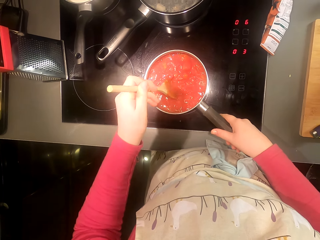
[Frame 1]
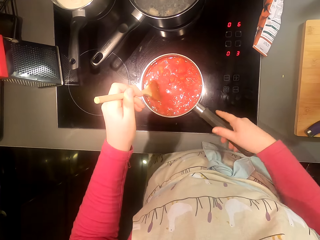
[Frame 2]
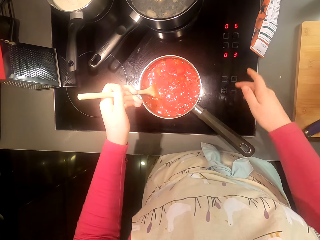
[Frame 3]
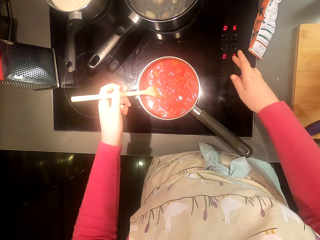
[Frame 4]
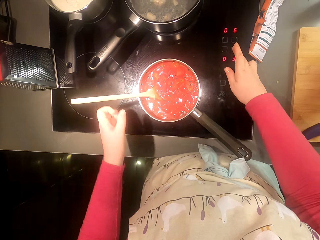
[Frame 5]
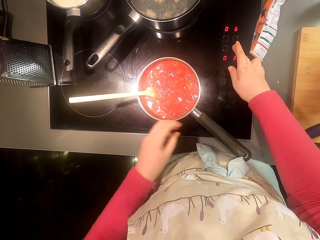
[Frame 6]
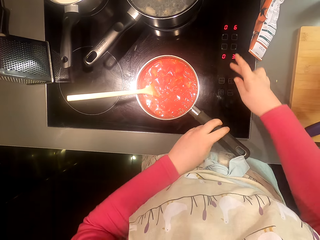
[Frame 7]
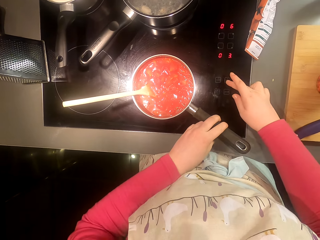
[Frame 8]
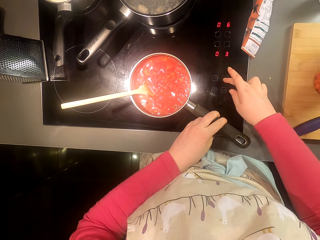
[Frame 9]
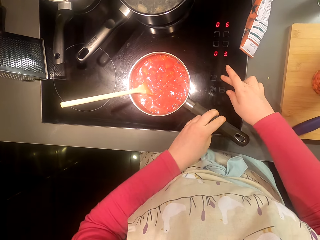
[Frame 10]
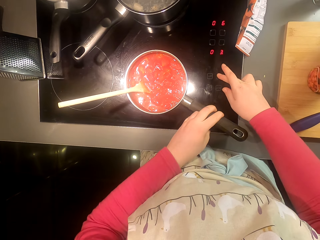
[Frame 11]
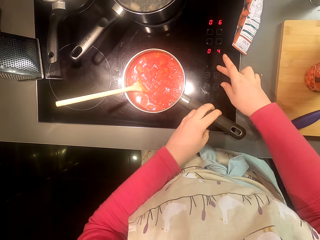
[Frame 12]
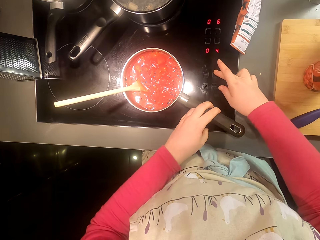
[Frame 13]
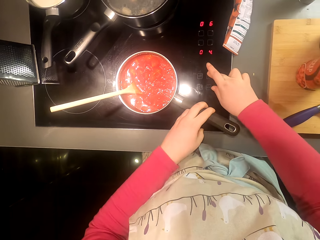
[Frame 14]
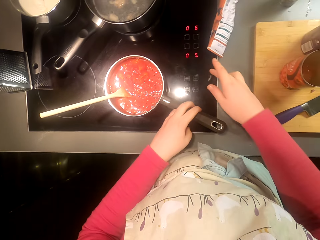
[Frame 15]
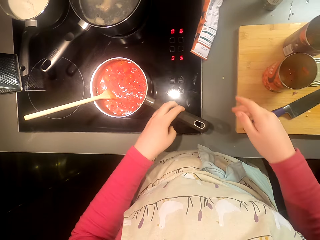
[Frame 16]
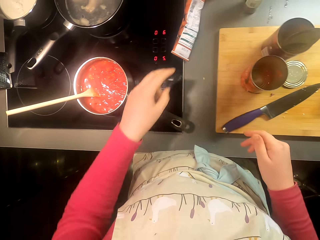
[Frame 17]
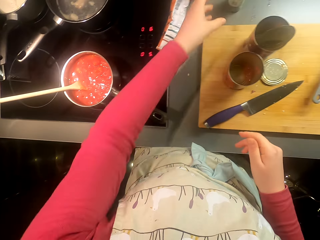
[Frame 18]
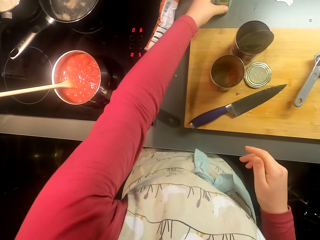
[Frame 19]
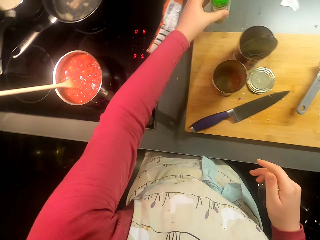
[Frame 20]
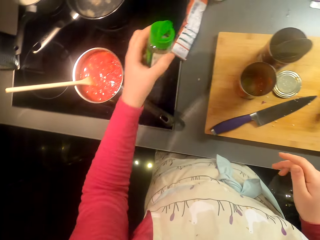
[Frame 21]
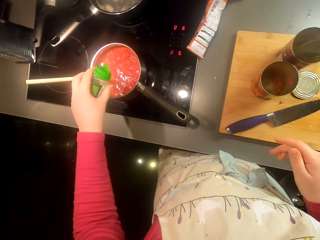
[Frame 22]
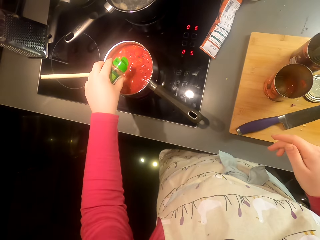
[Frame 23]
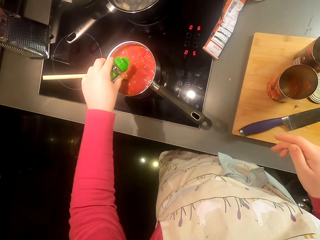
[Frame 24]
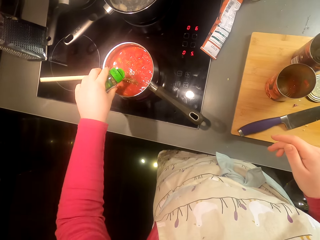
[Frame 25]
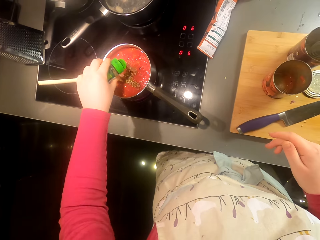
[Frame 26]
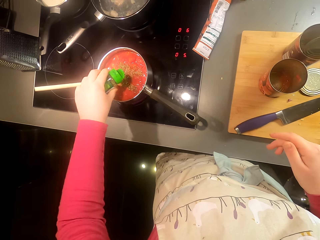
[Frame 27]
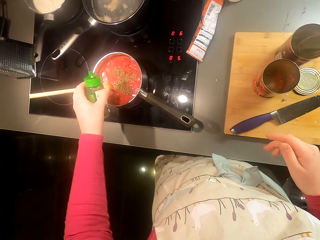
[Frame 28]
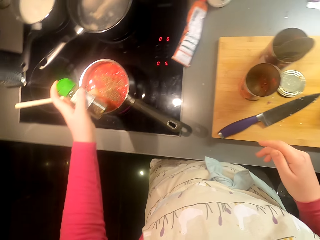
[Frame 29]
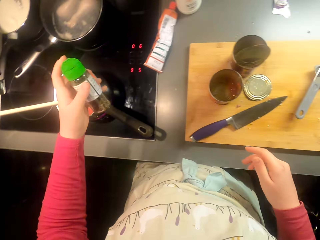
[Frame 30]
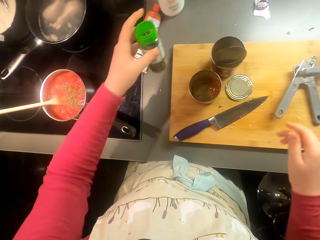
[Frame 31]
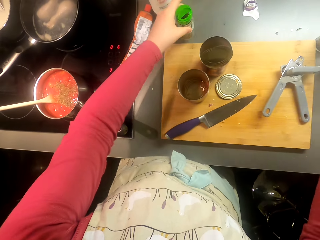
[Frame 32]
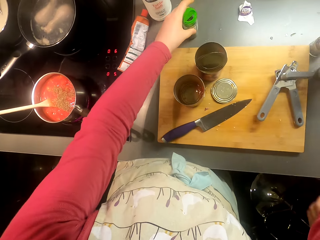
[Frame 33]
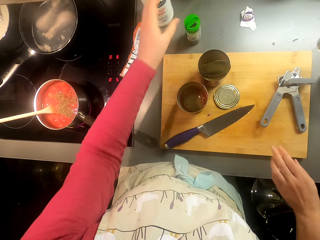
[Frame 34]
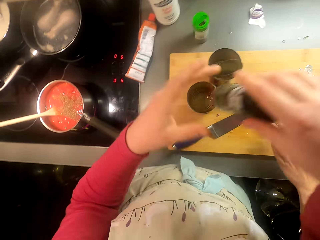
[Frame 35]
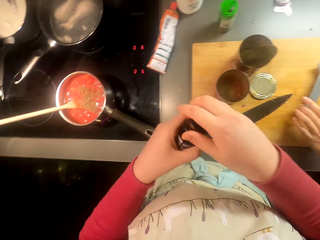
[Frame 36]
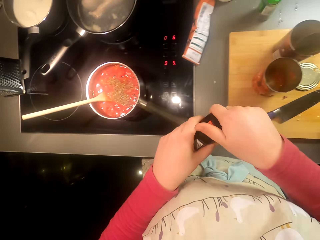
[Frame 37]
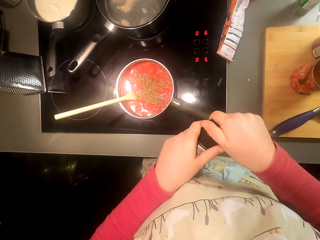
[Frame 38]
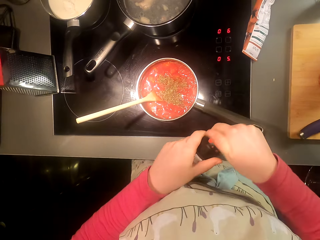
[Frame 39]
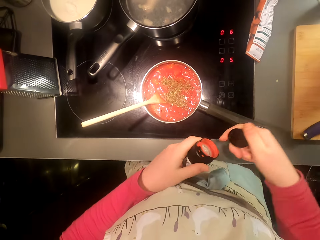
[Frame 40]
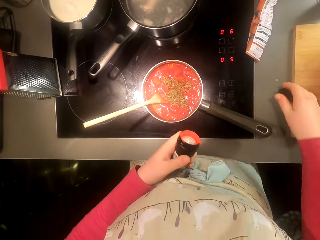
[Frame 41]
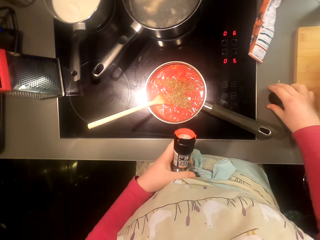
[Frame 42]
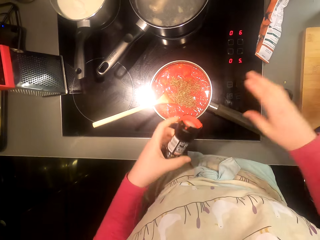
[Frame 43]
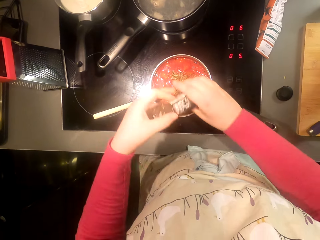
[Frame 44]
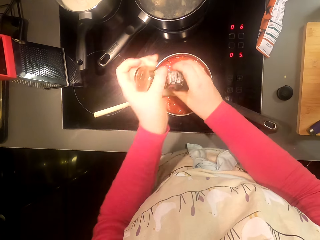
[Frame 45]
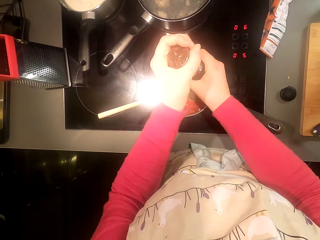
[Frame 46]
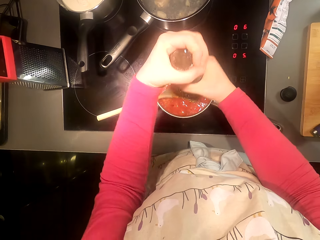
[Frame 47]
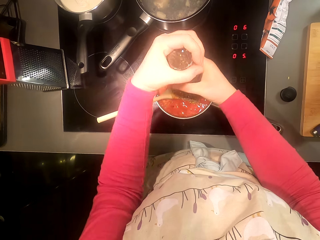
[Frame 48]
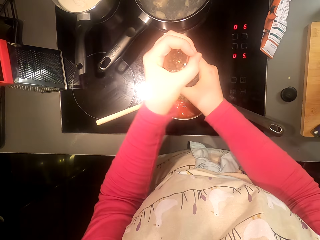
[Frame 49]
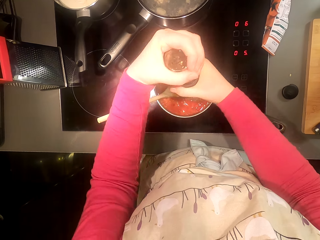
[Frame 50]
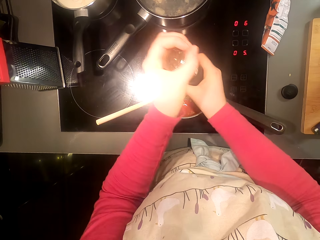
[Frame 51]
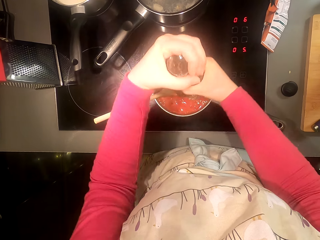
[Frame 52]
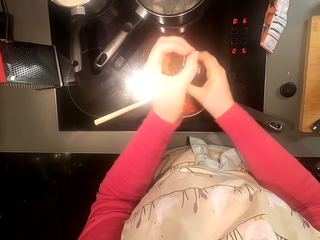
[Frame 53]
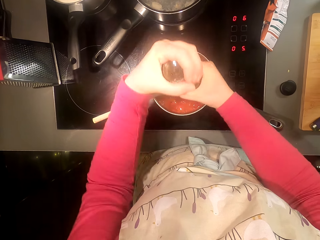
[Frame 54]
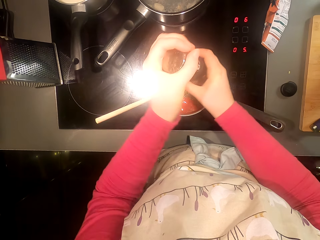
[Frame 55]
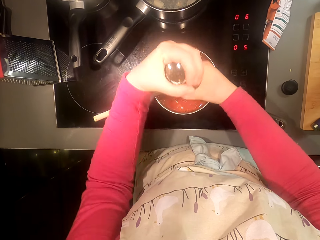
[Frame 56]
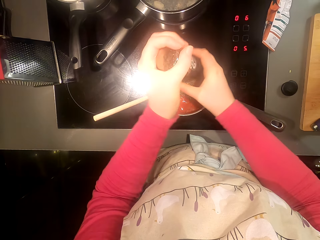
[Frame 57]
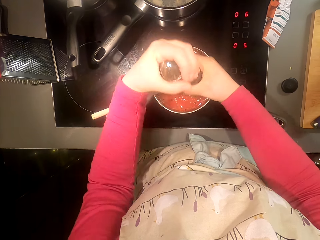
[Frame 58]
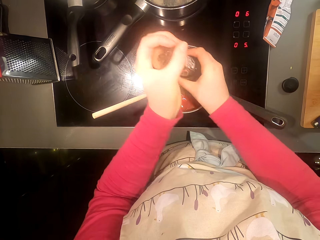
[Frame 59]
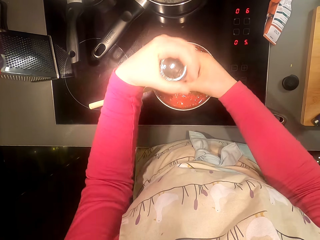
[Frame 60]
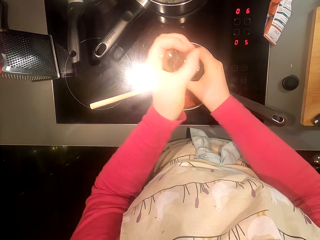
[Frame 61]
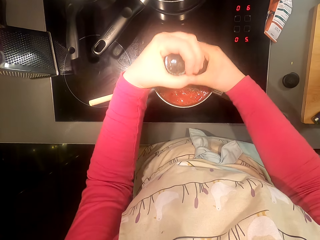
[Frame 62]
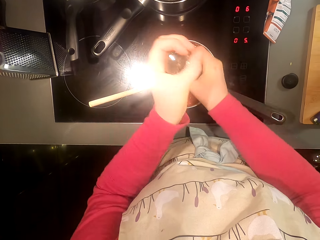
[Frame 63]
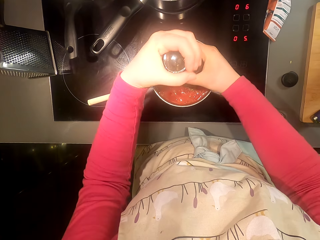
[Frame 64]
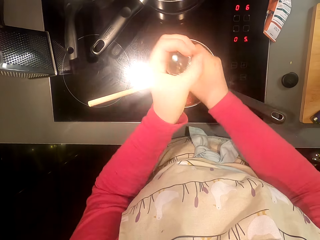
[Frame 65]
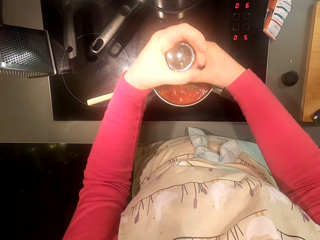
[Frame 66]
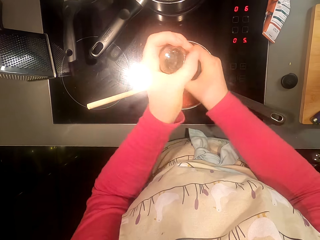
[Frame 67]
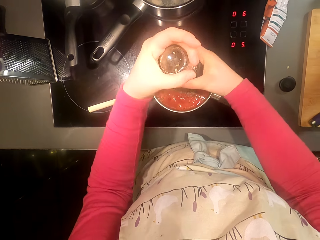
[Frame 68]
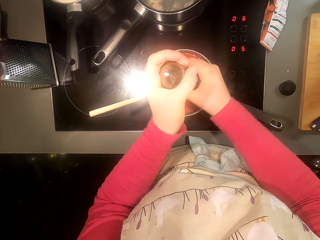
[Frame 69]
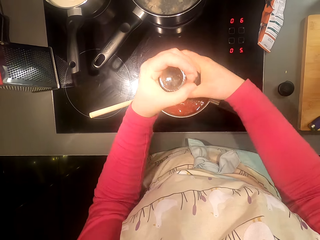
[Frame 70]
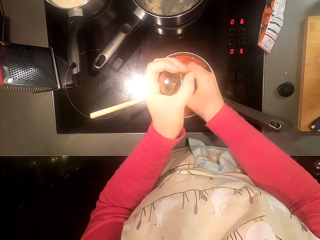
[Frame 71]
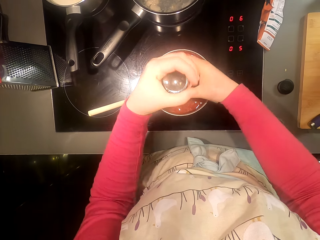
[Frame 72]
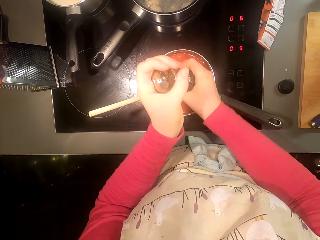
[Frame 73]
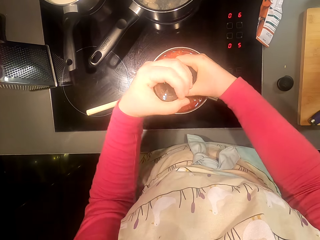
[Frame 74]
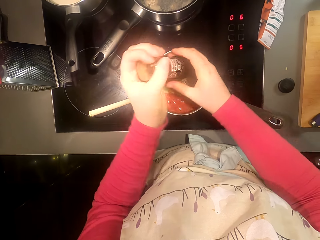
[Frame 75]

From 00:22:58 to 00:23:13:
The camera wearer operates the cooker. They pick up a spice bottle and put something in the pan. They put the bottle on the kitchen area. They open the bottle and put something in the pan. They talk to someone.

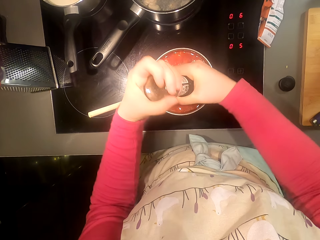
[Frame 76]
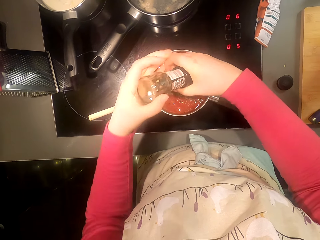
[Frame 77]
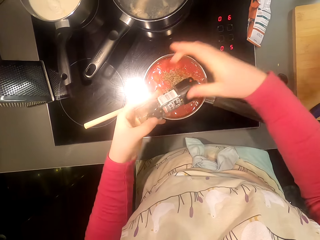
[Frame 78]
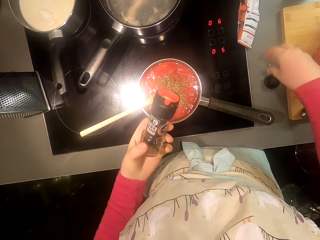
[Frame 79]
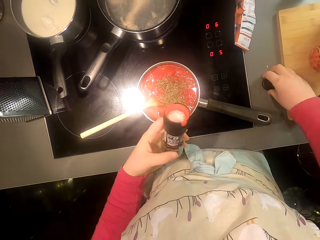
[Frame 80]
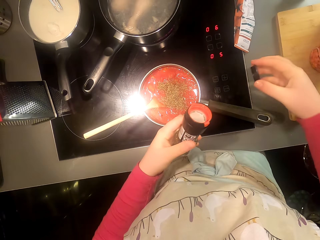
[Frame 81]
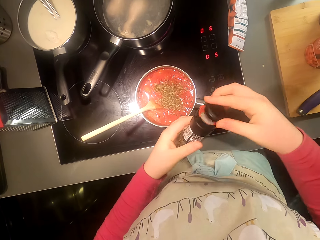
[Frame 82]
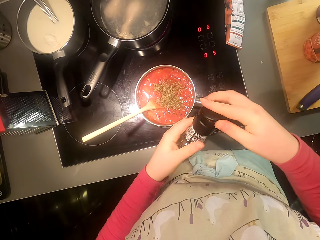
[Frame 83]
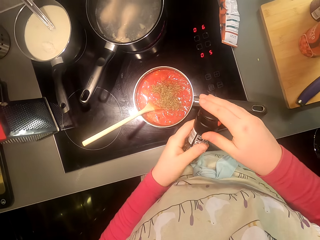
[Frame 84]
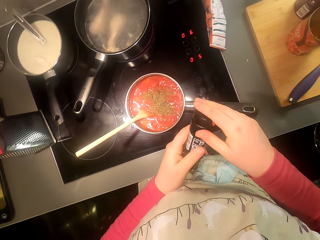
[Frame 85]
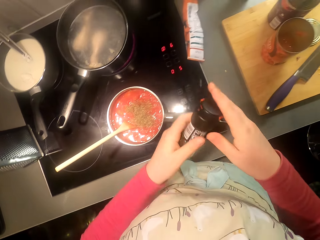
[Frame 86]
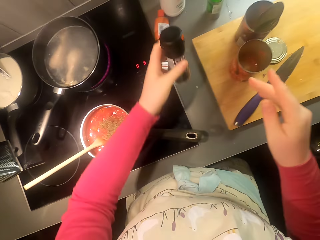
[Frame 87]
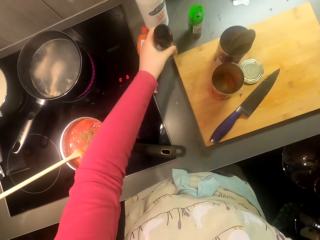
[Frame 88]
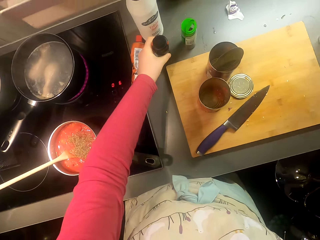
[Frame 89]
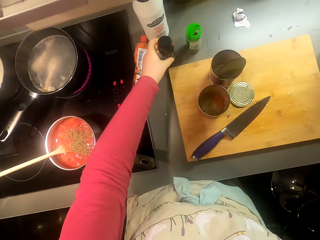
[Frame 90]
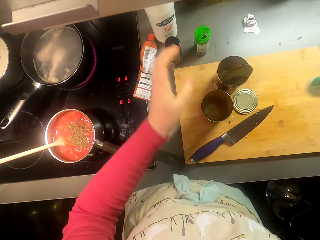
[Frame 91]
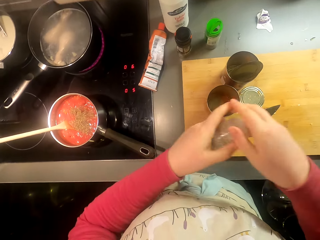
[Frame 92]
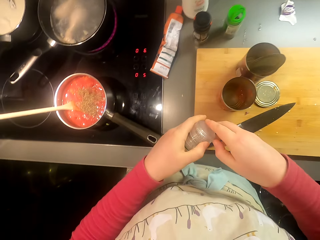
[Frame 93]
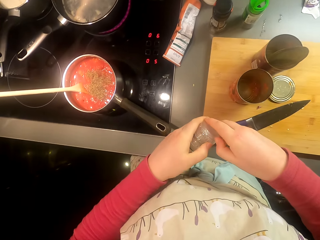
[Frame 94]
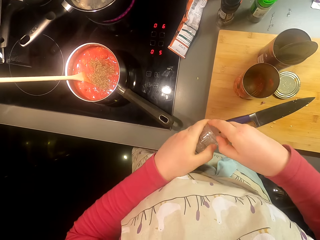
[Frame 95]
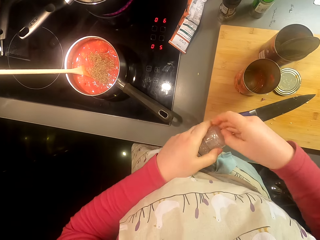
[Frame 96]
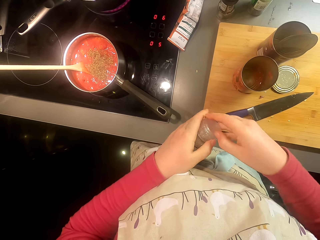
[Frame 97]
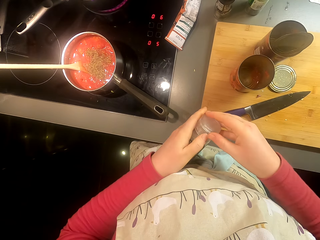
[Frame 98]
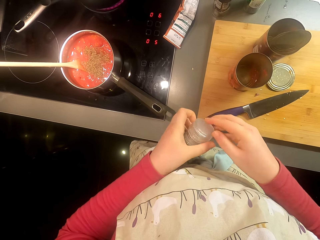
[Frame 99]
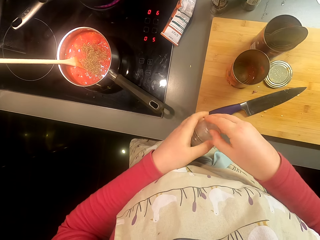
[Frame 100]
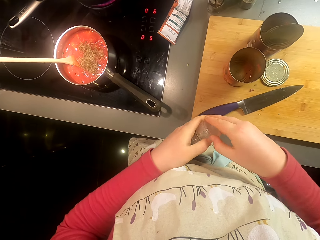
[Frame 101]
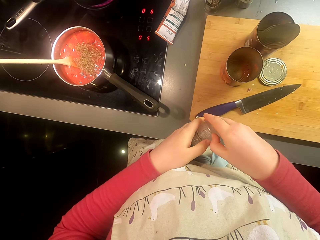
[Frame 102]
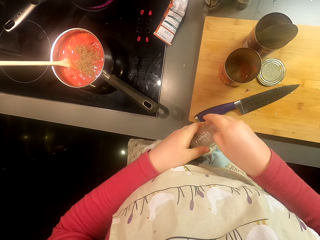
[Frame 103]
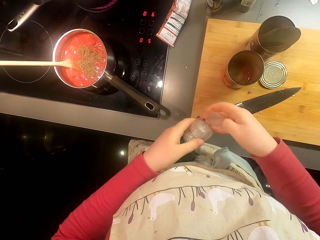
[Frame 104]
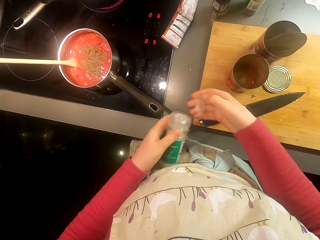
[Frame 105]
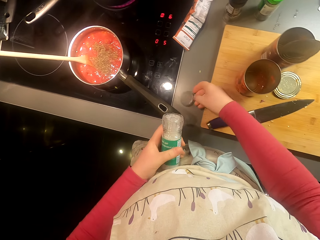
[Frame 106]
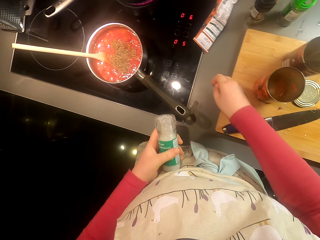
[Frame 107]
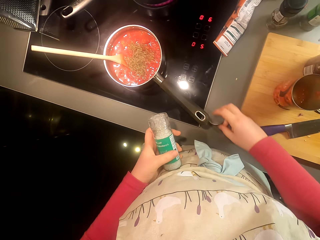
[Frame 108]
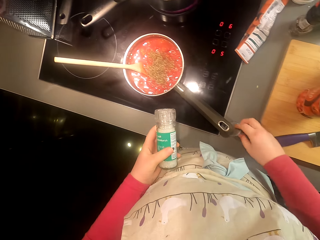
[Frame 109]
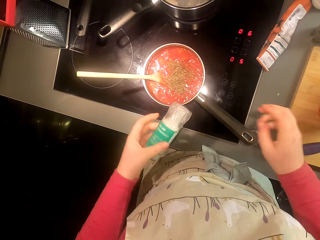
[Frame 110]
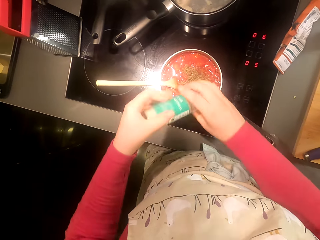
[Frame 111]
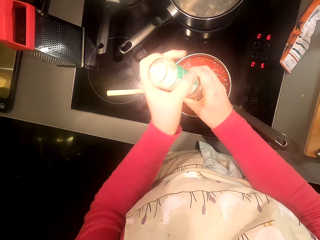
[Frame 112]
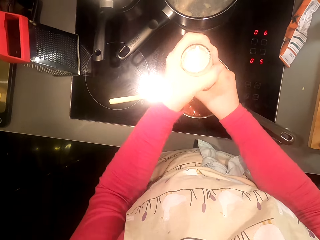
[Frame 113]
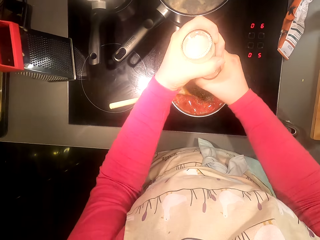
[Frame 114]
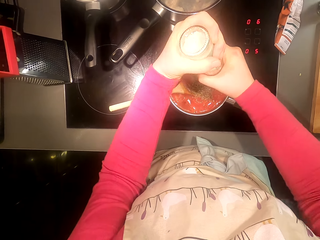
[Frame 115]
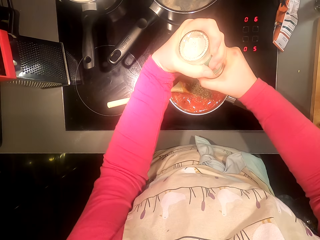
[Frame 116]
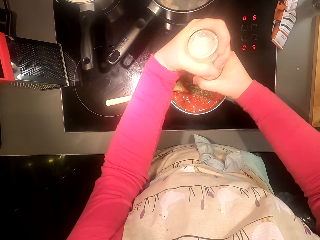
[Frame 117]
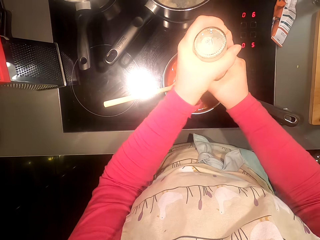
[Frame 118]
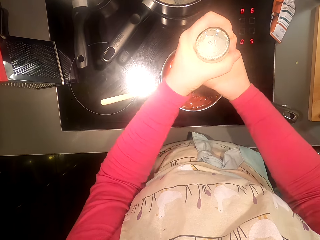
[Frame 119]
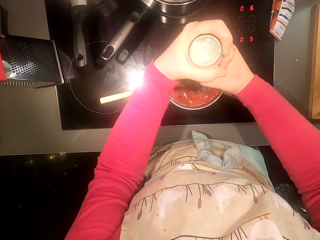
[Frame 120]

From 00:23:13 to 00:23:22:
The camera wearer covers the bottle. They put the bottle on the kitchen area. They open the bottle and put something in the pan.
